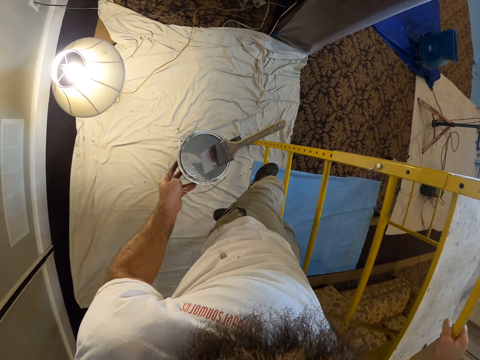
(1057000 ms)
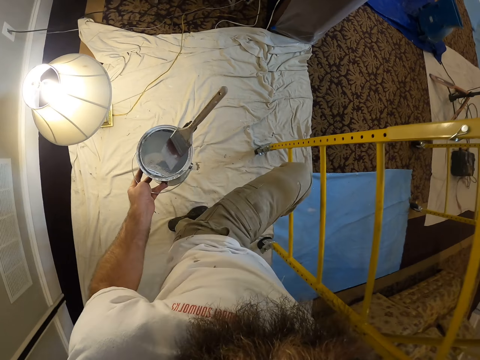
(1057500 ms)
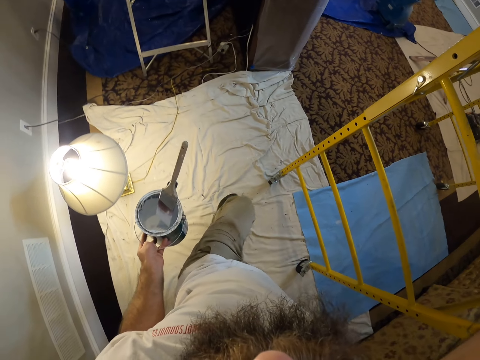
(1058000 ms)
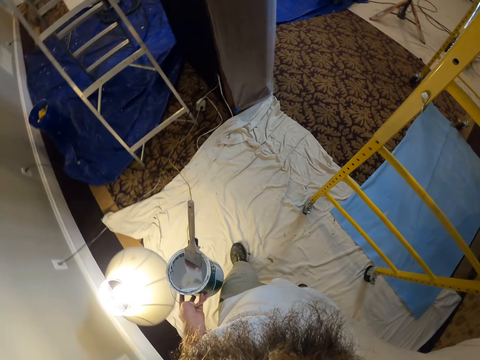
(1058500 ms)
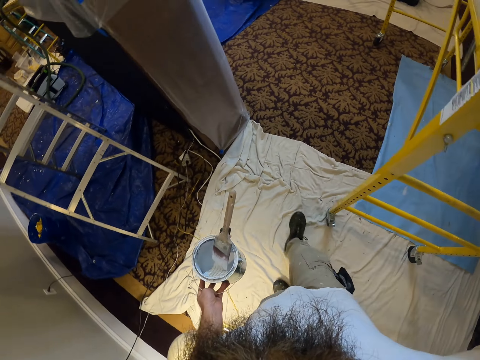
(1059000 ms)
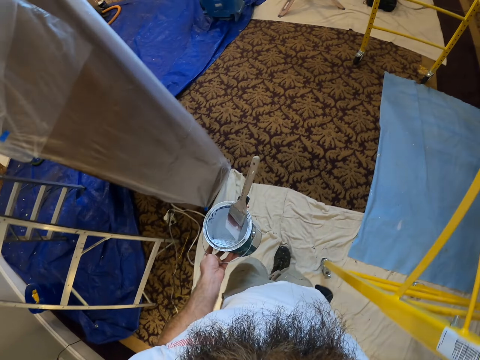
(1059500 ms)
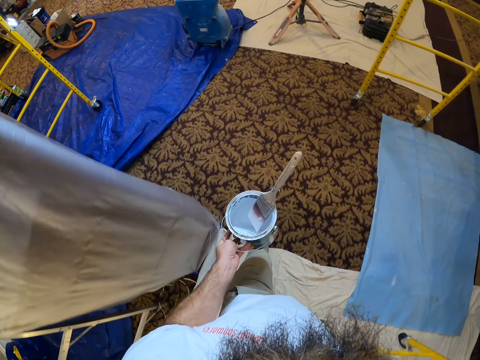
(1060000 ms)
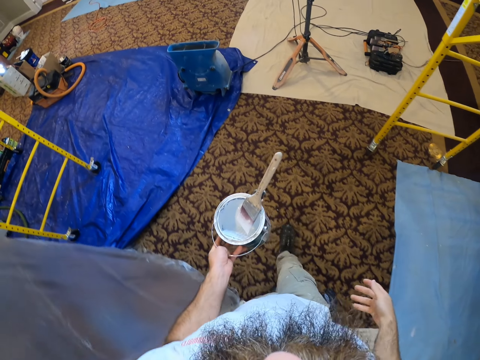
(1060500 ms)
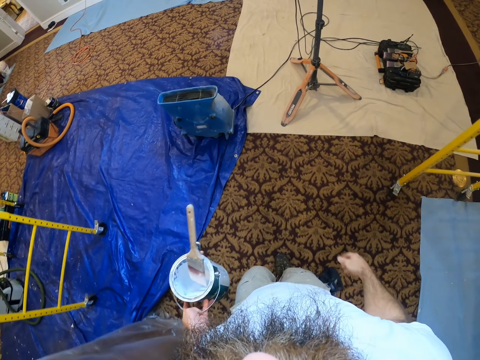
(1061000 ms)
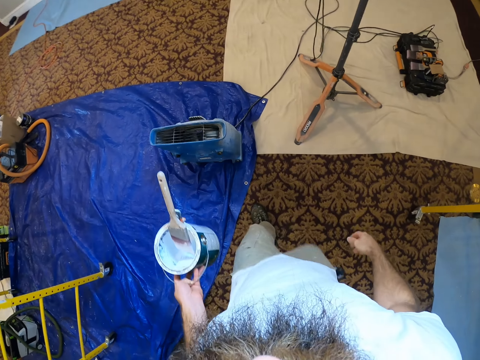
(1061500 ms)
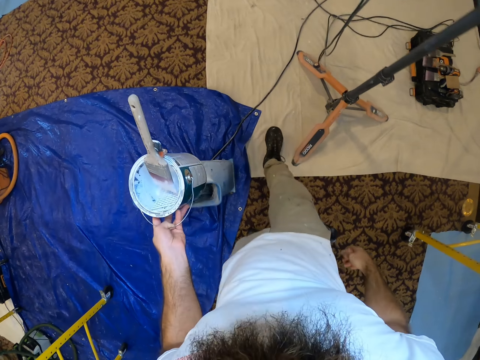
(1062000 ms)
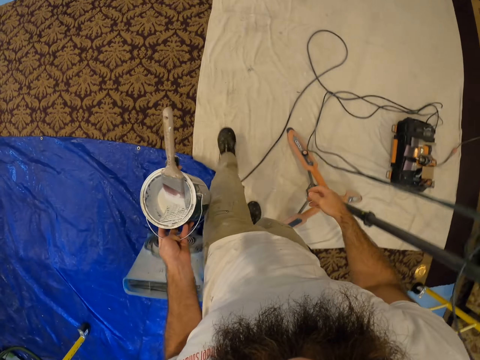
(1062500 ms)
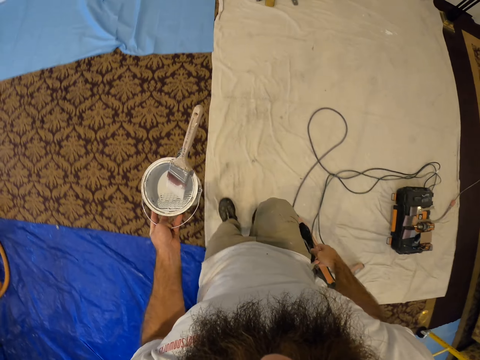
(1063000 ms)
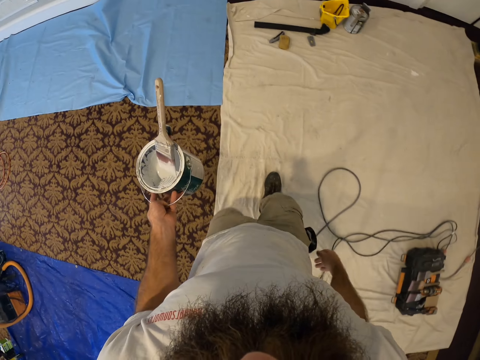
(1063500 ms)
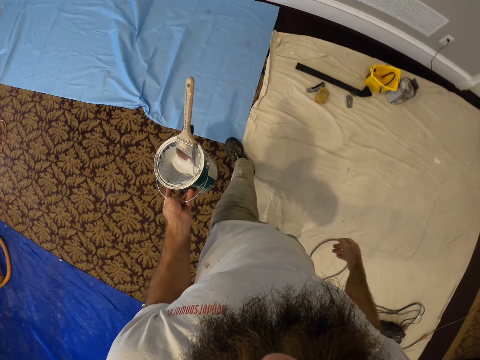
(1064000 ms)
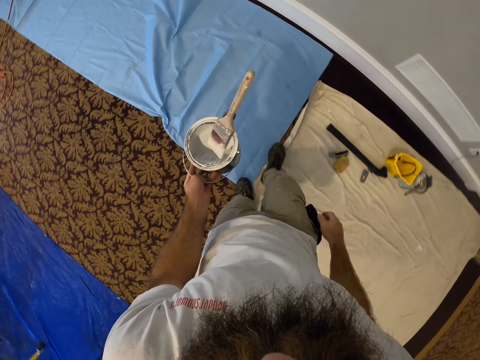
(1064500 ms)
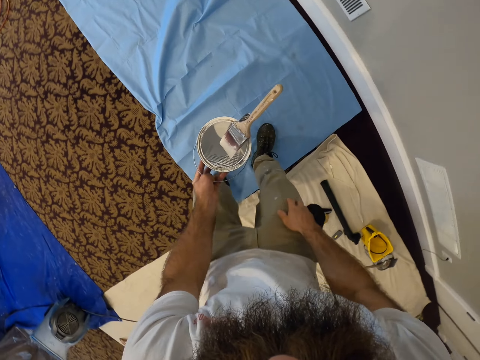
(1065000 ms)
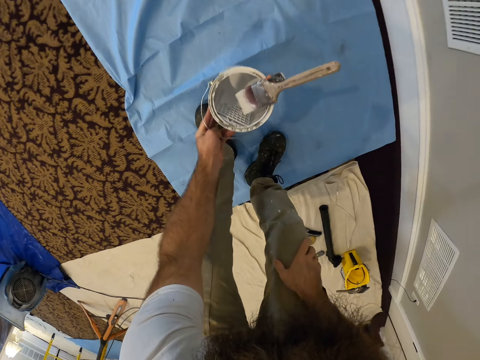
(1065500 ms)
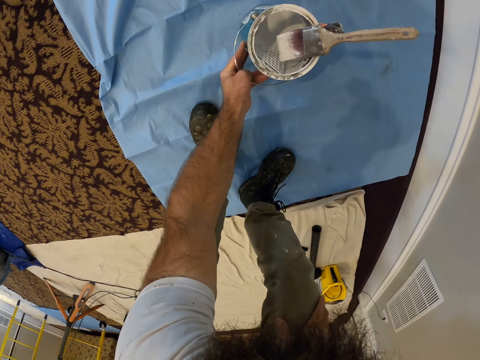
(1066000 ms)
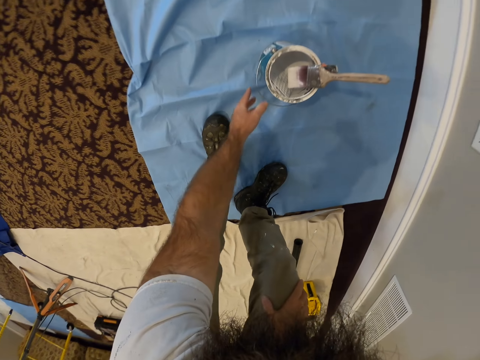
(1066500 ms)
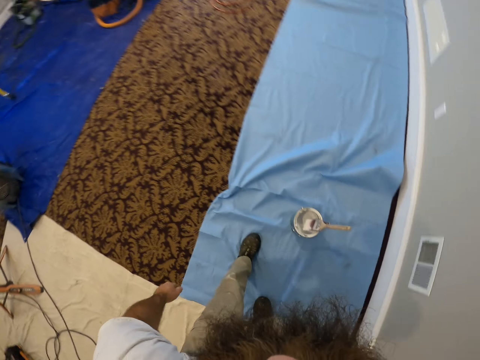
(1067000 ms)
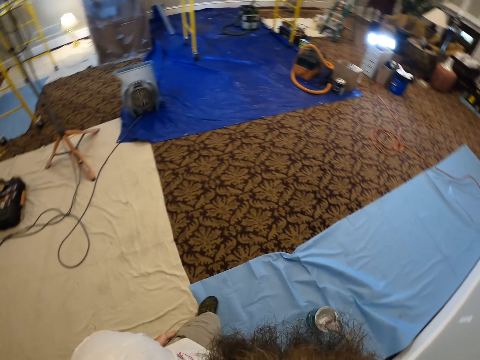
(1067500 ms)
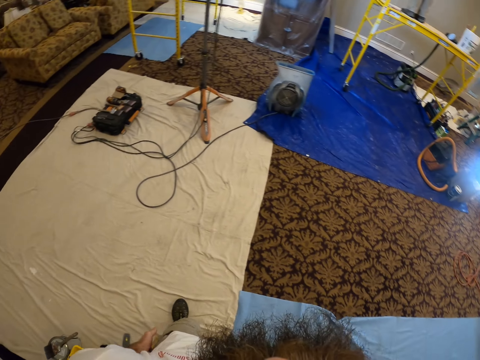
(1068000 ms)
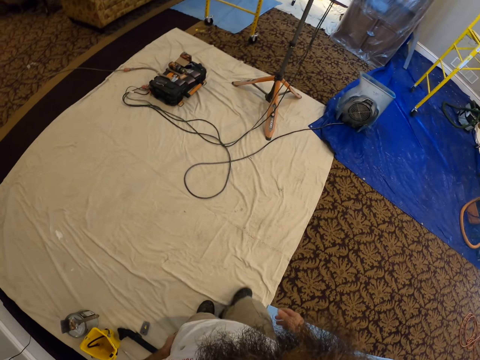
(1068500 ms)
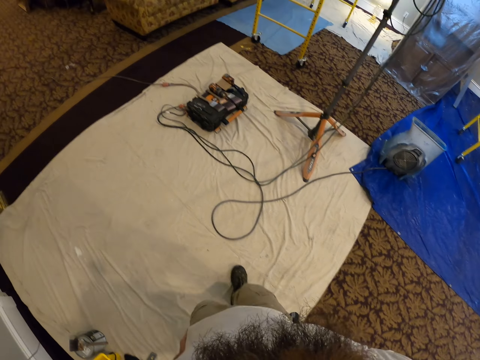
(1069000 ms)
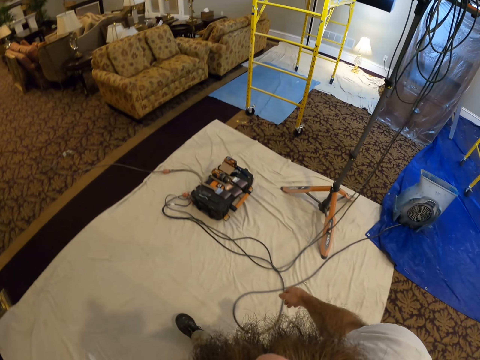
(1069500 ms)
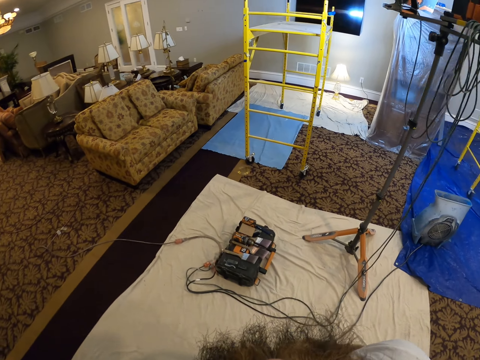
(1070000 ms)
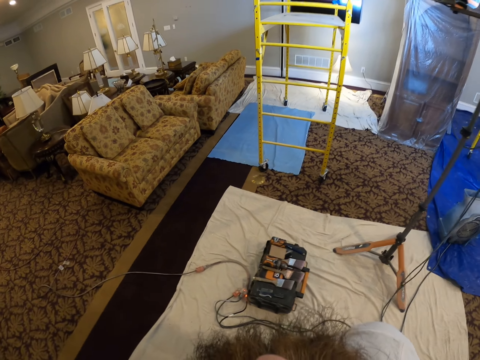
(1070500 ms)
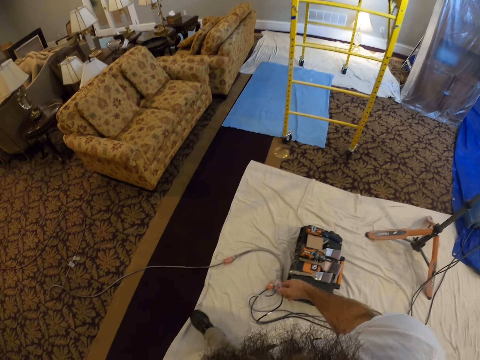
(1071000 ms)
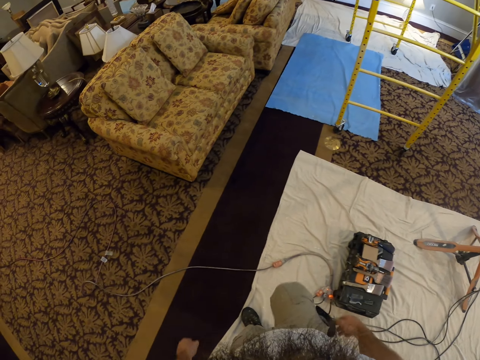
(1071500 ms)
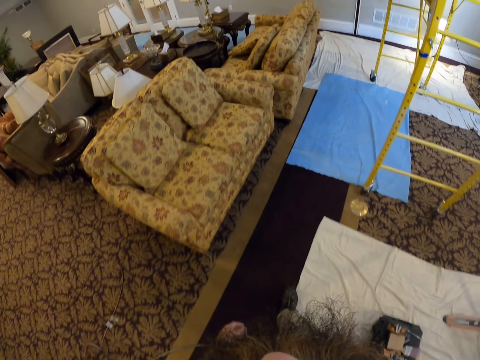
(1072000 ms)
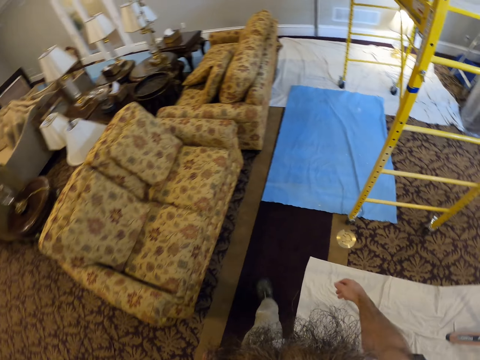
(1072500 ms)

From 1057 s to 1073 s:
The camera wearer walks across the room. He drops the paint bucket on the floor with his left hand. He walks across the room.

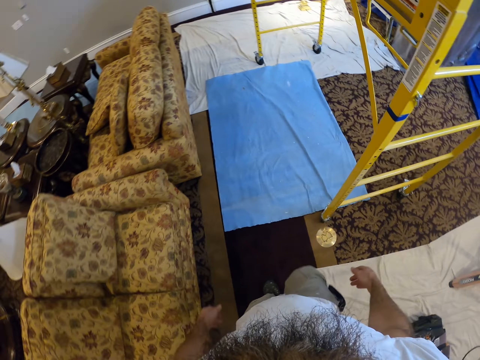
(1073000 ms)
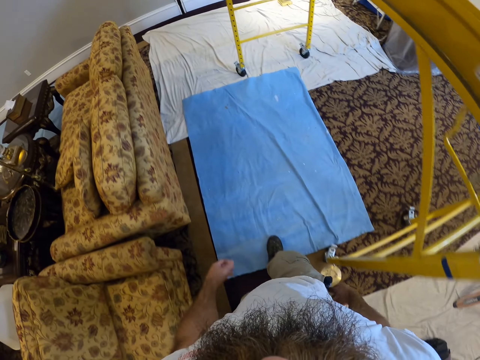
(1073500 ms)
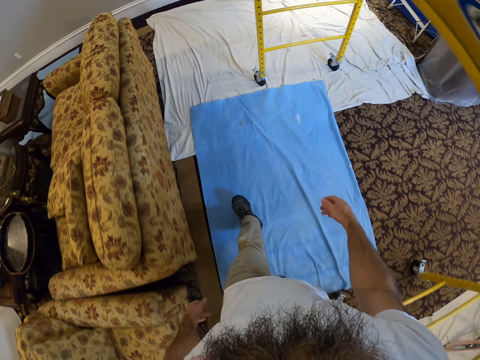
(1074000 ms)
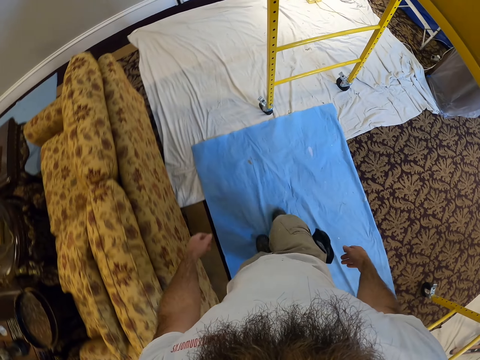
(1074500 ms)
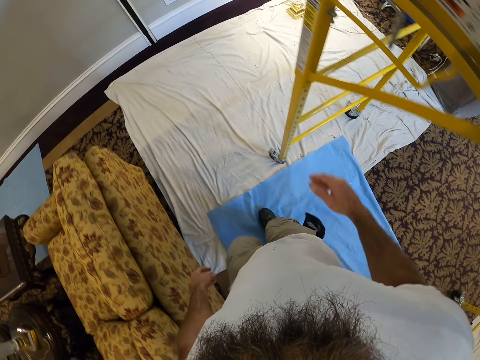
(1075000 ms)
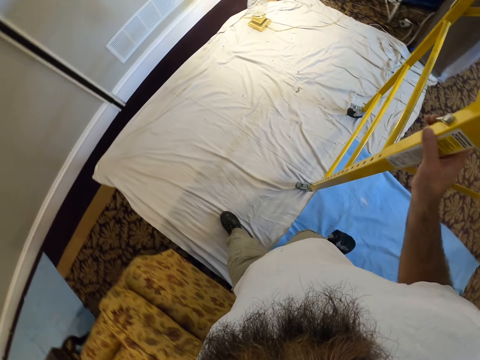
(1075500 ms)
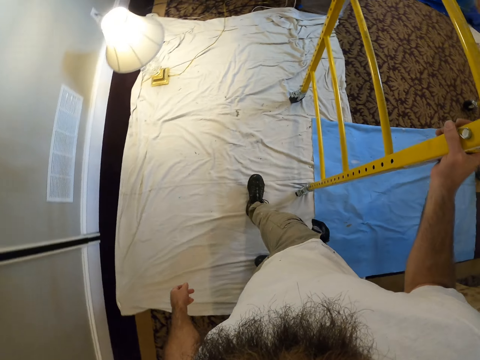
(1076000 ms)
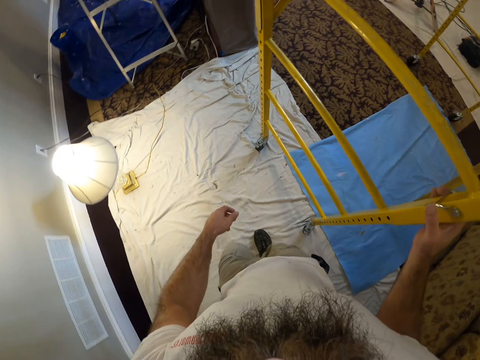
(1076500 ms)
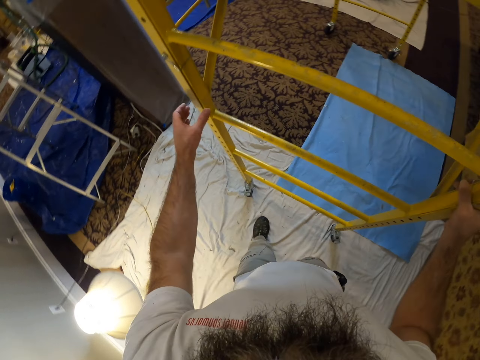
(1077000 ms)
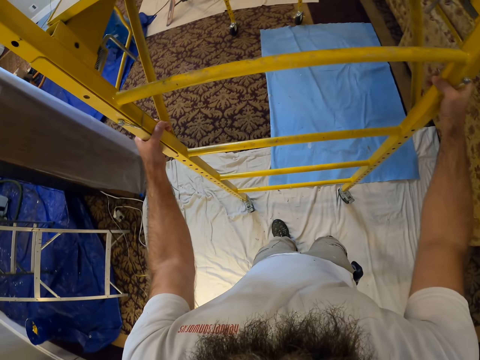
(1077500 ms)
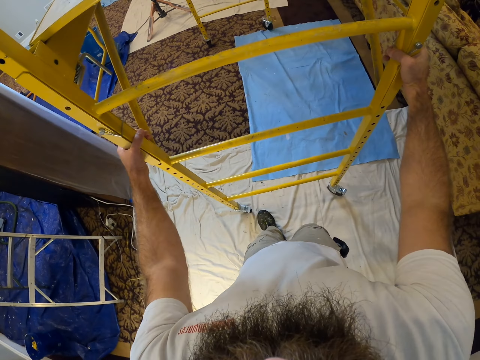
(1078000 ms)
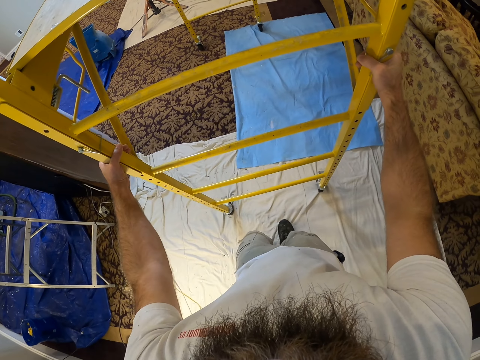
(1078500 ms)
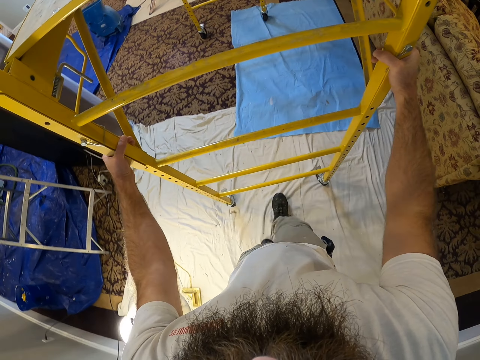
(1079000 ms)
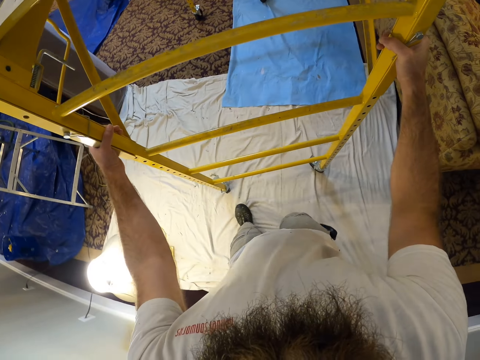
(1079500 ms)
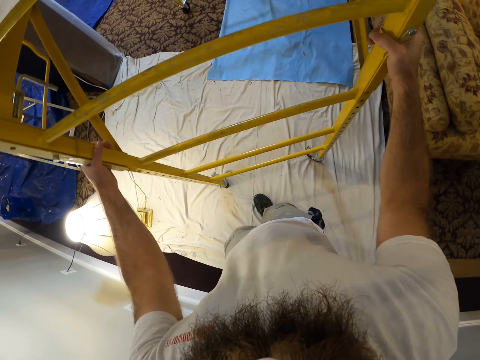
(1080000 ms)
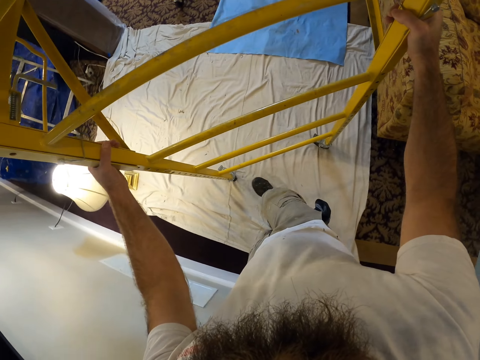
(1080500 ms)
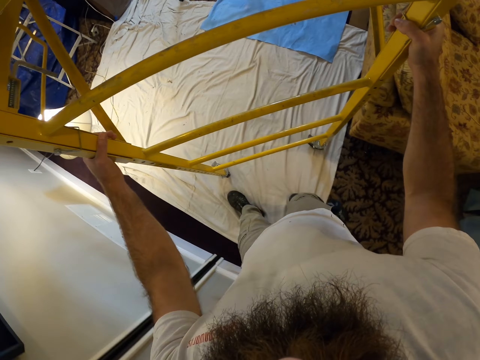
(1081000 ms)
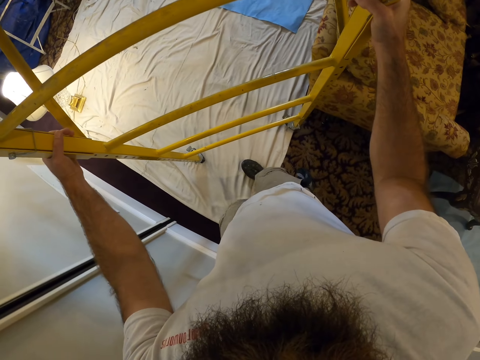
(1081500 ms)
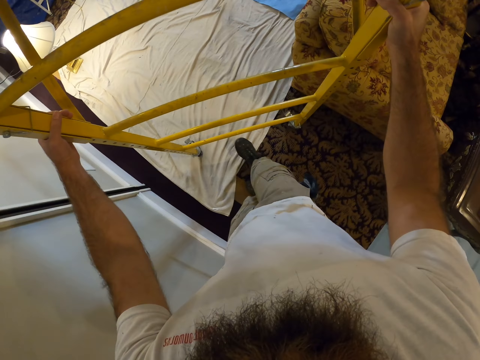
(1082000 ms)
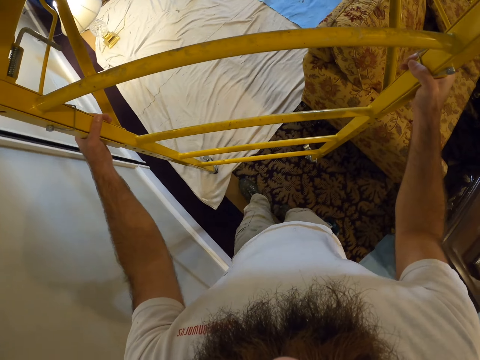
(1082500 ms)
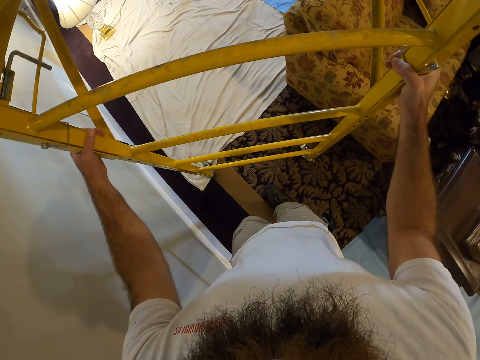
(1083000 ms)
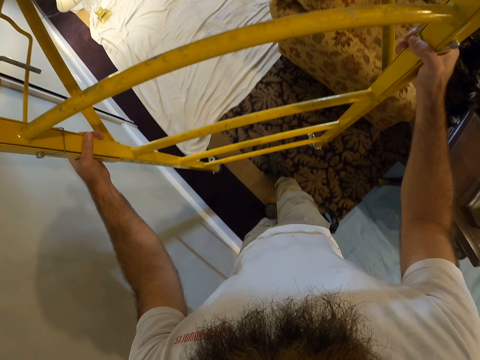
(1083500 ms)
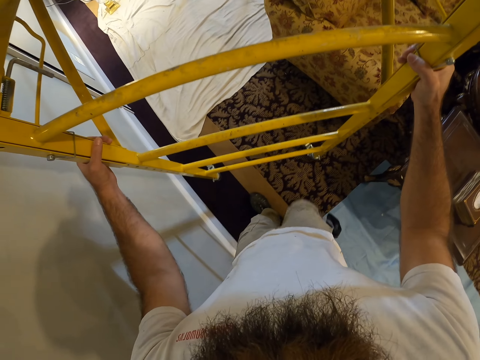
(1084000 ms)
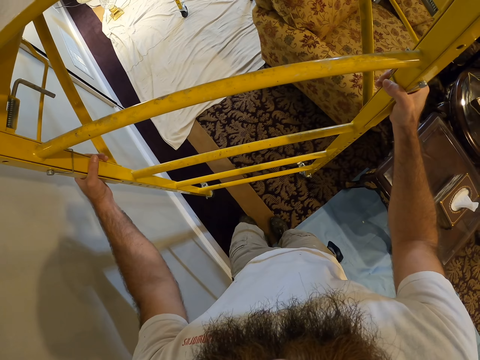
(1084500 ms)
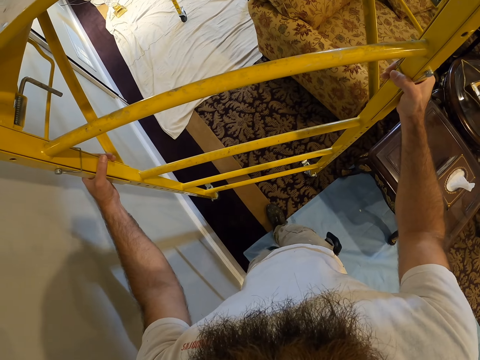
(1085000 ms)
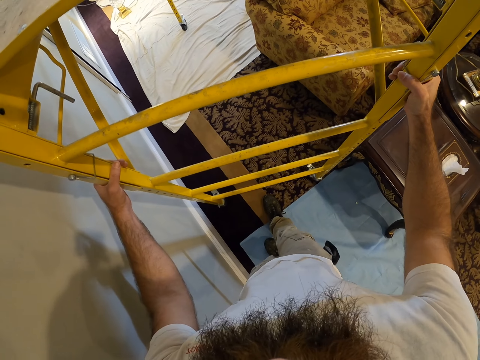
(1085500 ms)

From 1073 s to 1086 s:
The camera wearer drags the work platform on the floor with both hands.
